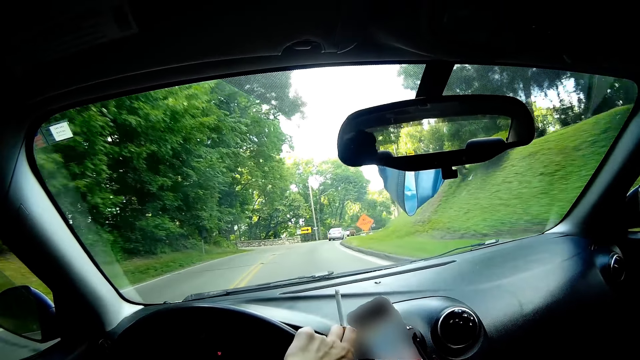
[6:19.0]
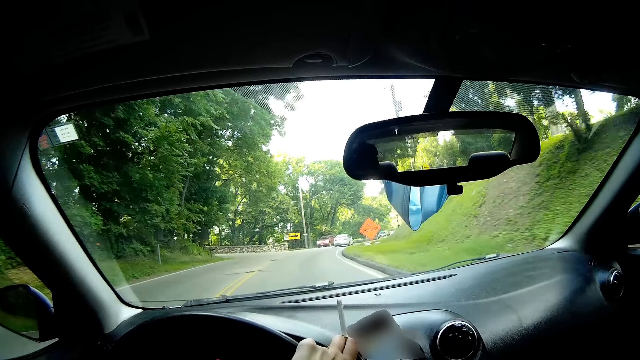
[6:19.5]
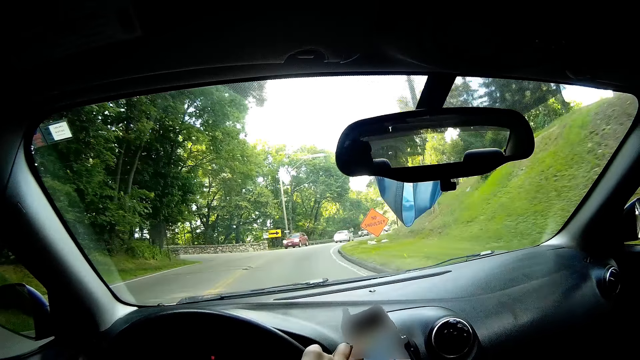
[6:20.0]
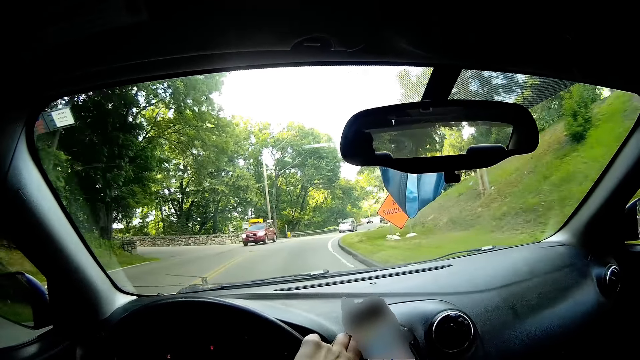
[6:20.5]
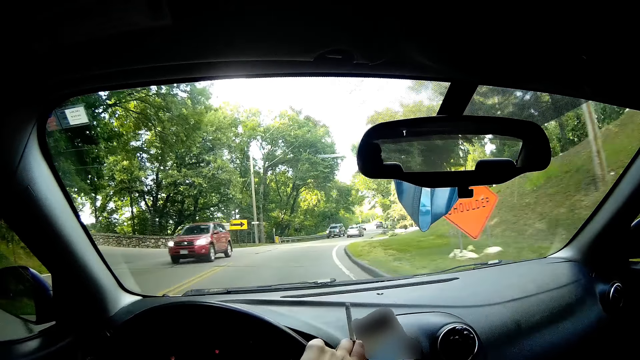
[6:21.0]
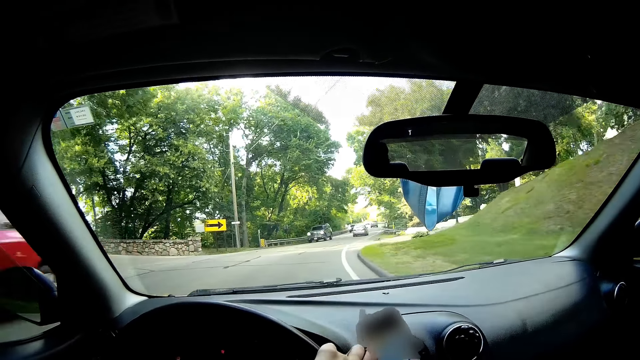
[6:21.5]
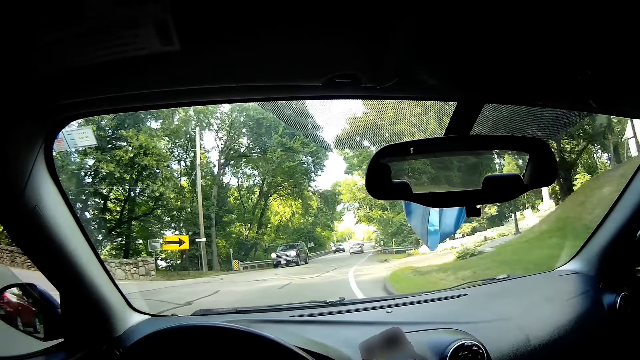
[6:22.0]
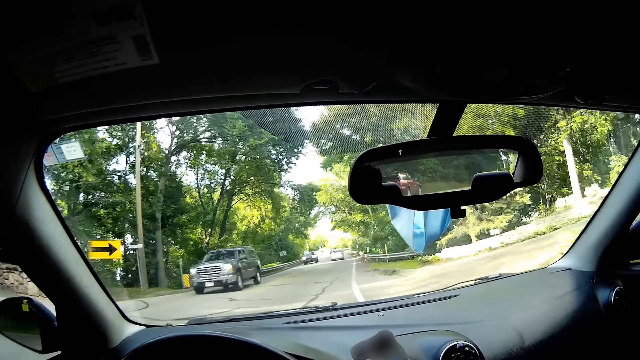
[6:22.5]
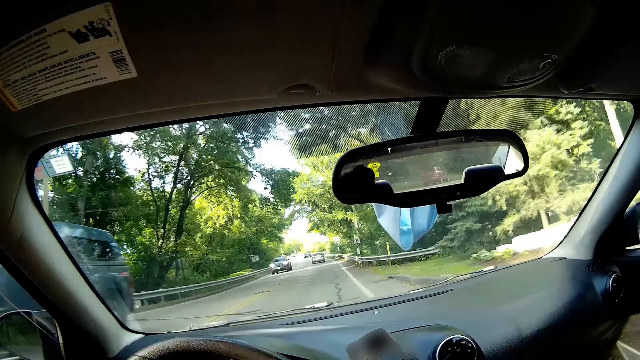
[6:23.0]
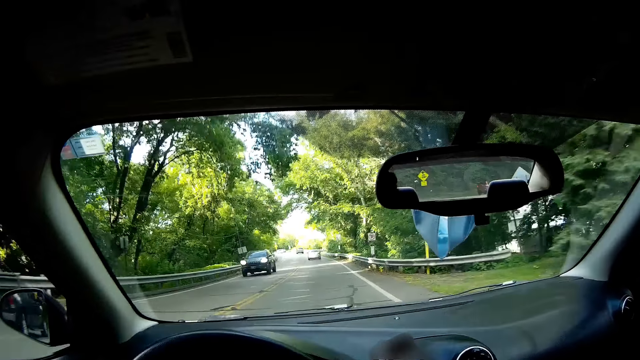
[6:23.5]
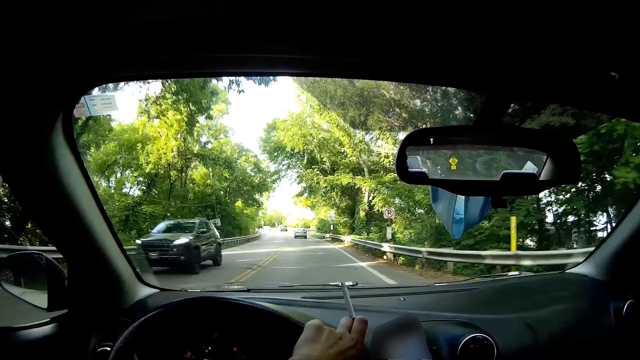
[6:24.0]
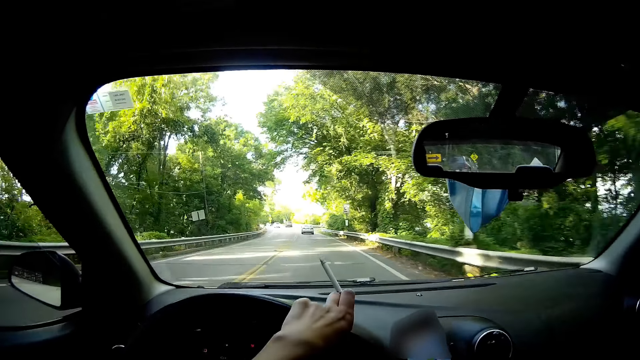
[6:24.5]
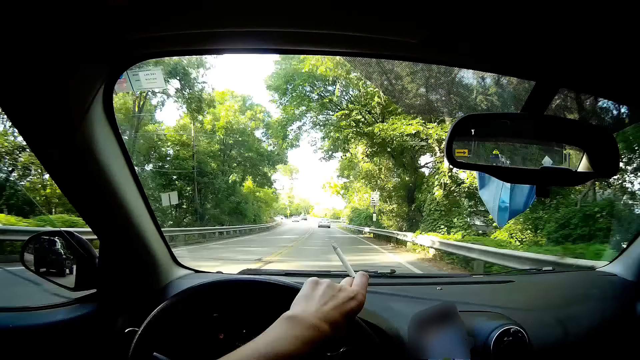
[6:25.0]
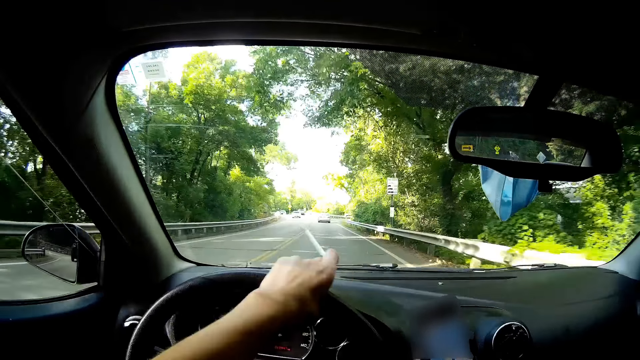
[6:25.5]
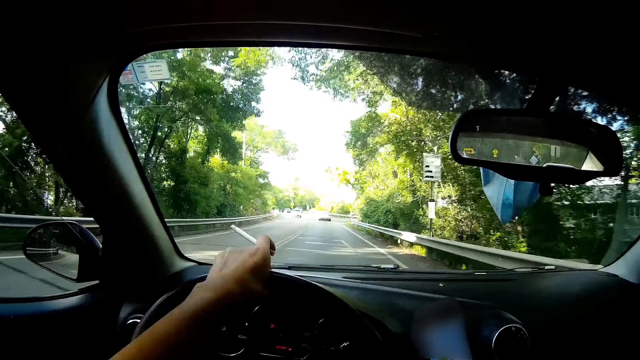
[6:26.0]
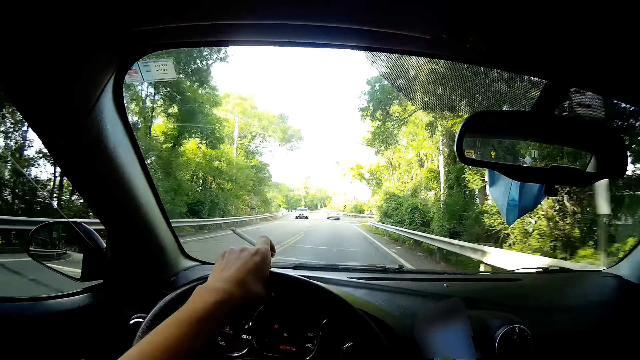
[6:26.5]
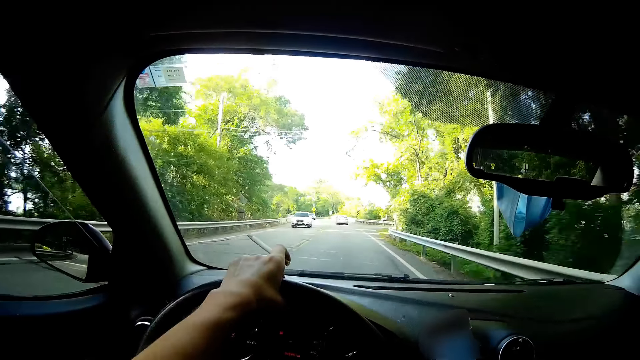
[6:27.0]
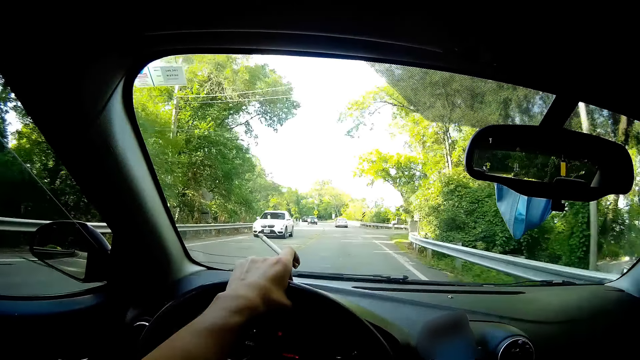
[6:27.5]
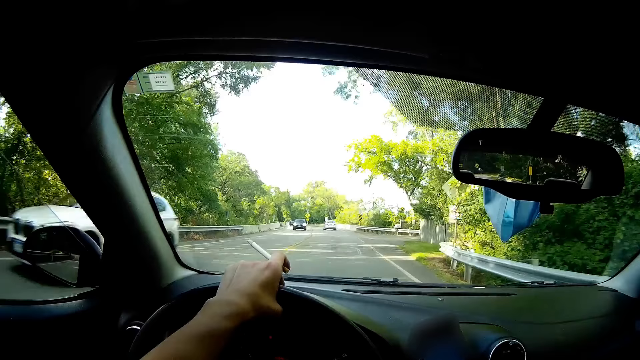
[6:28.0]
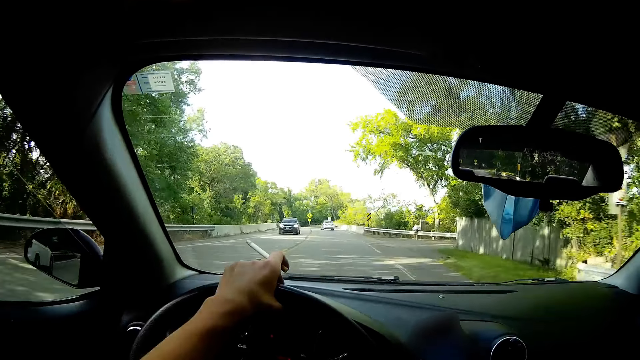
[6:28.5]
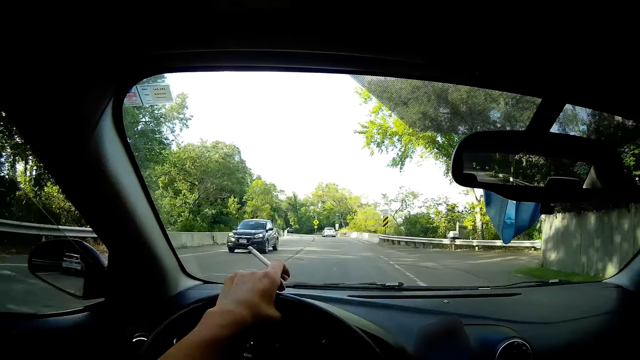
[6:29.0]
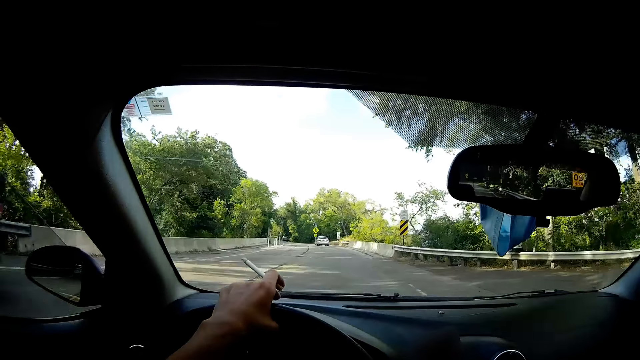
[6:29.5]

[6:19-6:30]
A red car drives past the camera wearer. A blue car drives past them. A blue minivan drives past them. A white car drives past them. A blue car drives past them.

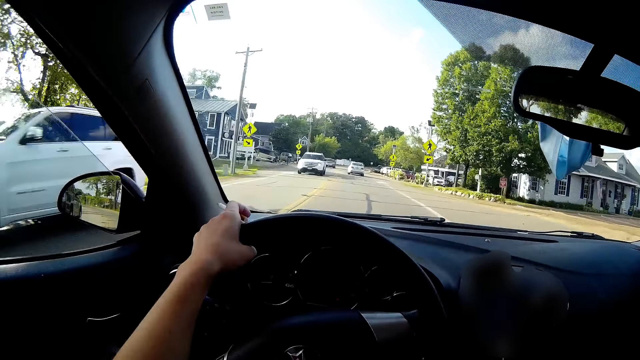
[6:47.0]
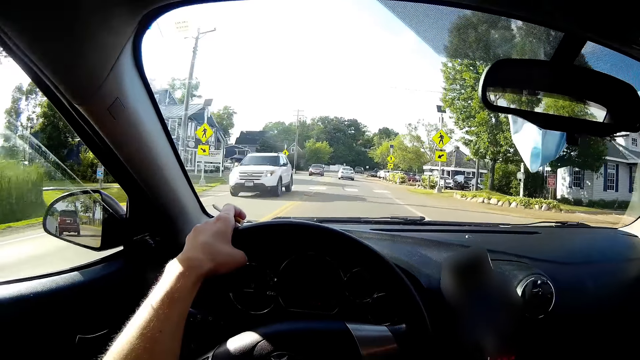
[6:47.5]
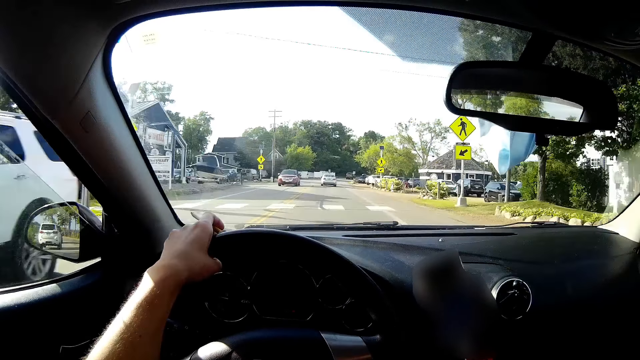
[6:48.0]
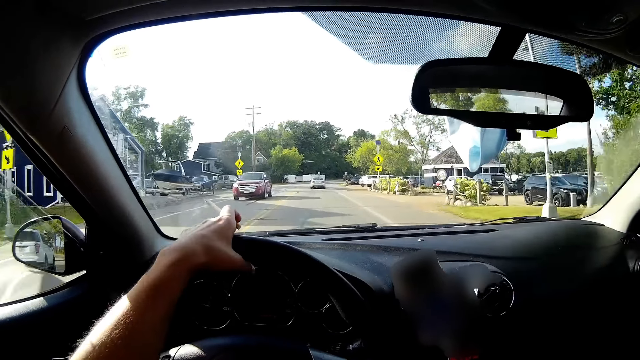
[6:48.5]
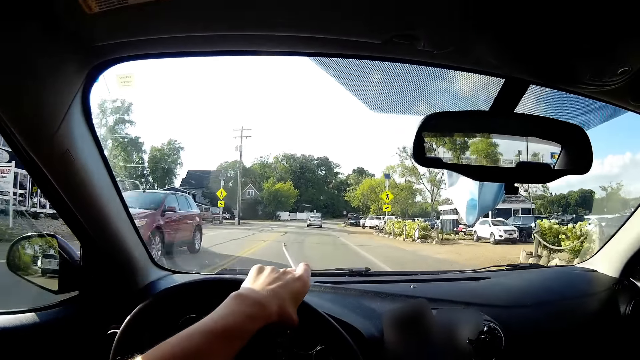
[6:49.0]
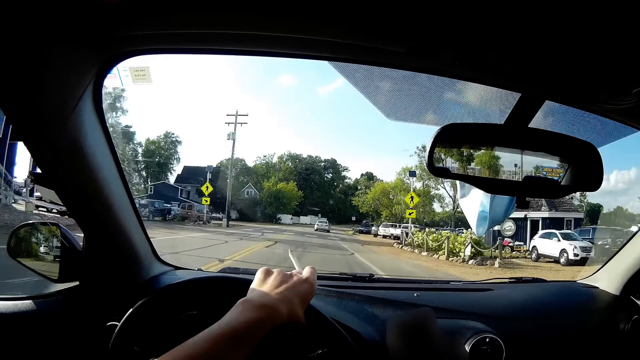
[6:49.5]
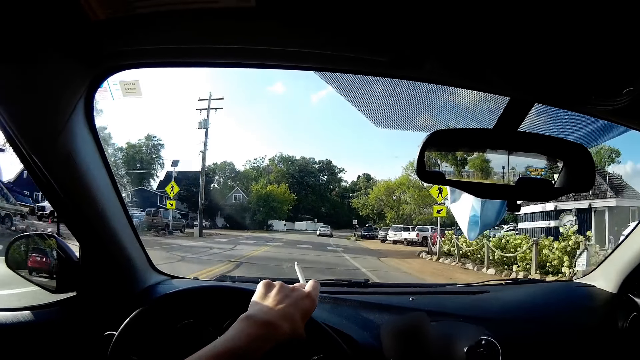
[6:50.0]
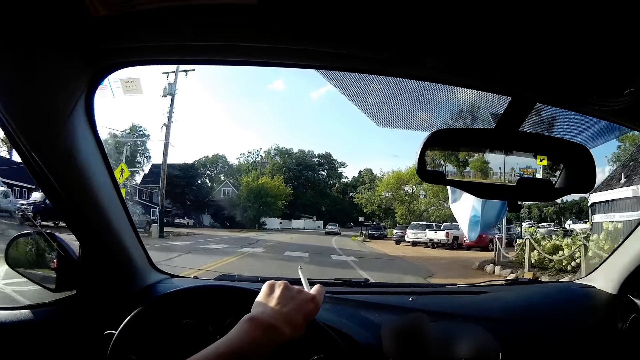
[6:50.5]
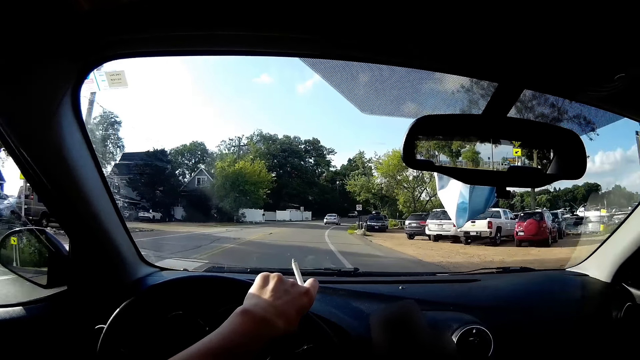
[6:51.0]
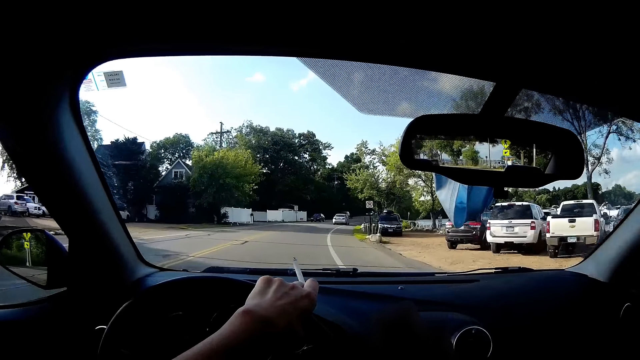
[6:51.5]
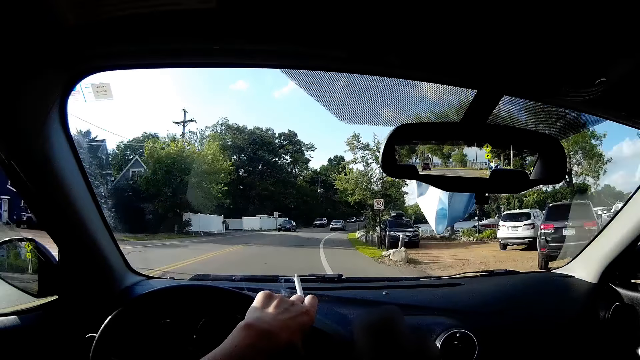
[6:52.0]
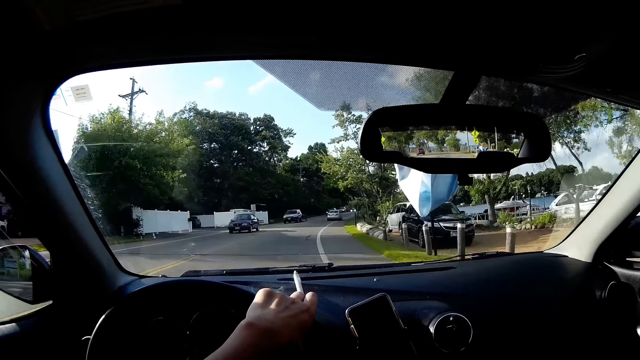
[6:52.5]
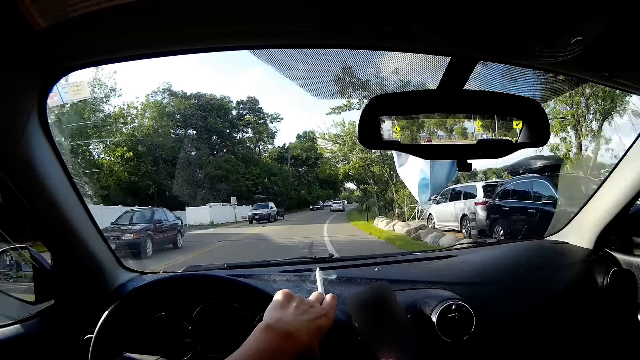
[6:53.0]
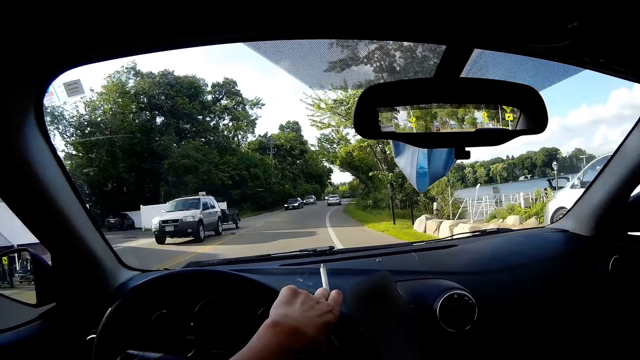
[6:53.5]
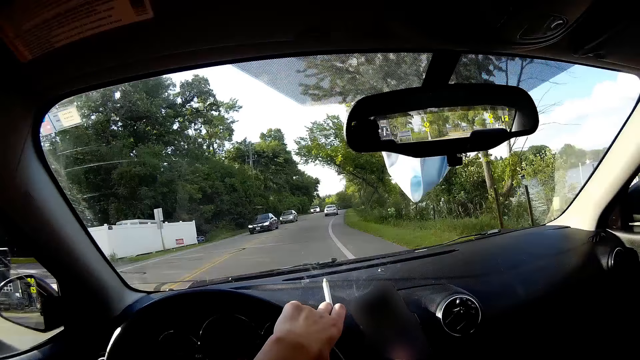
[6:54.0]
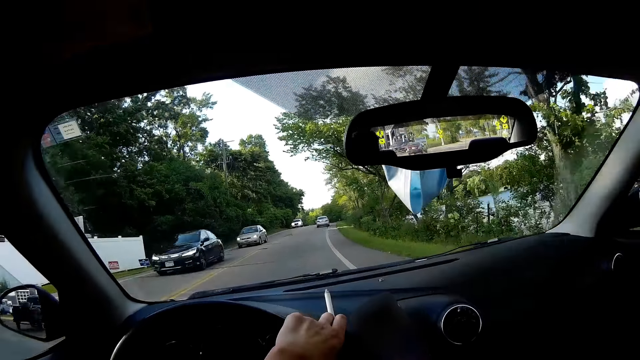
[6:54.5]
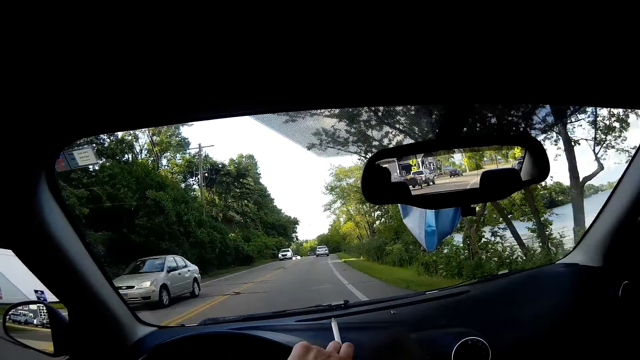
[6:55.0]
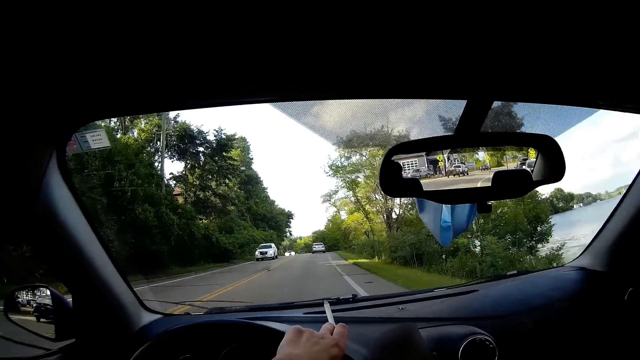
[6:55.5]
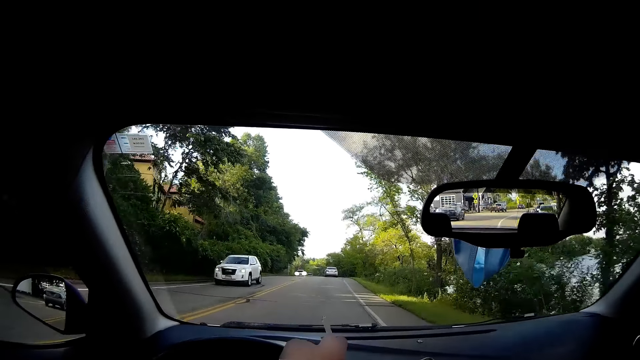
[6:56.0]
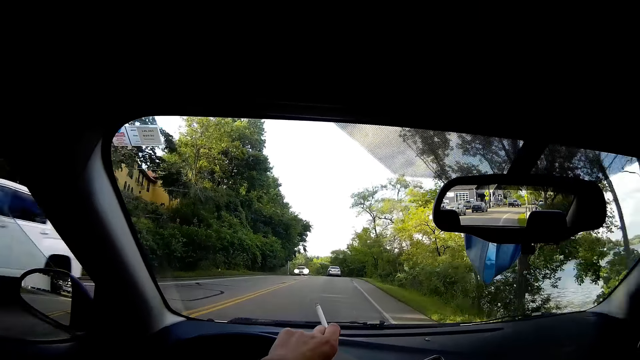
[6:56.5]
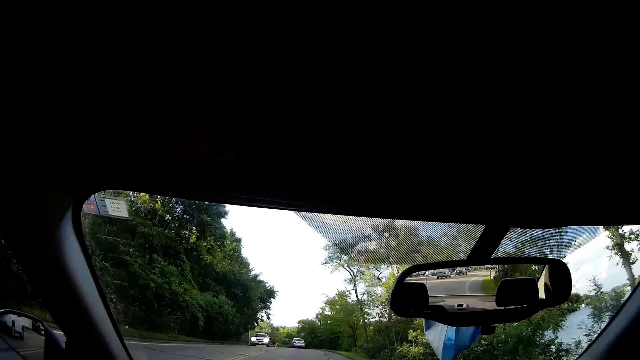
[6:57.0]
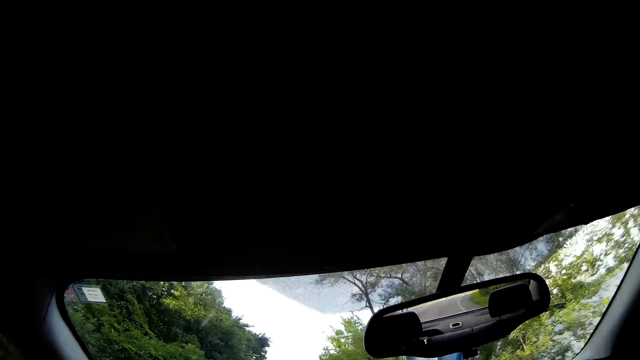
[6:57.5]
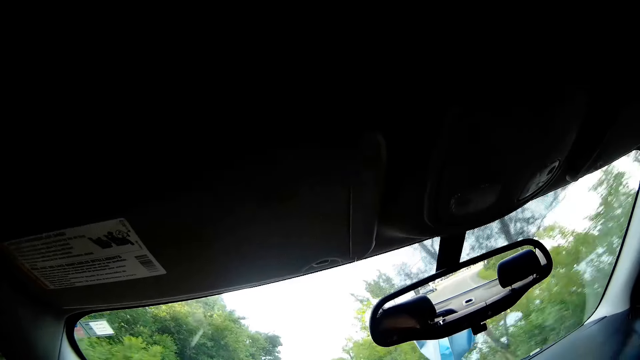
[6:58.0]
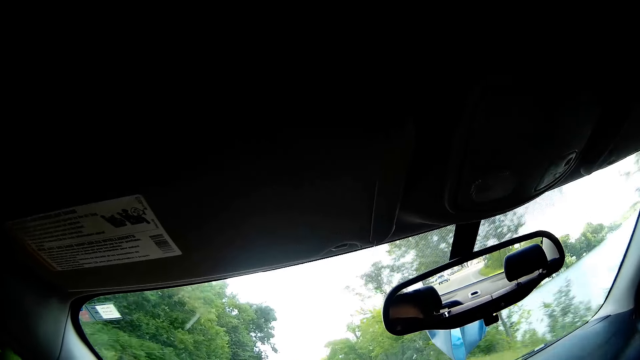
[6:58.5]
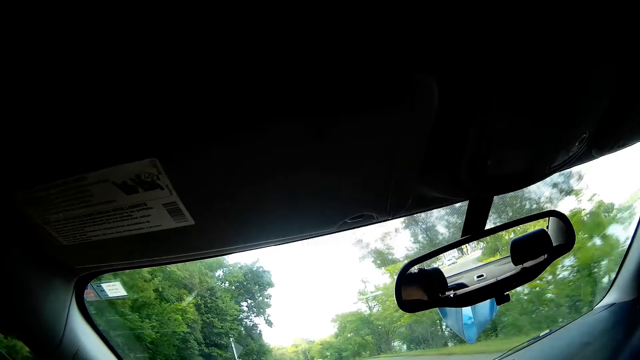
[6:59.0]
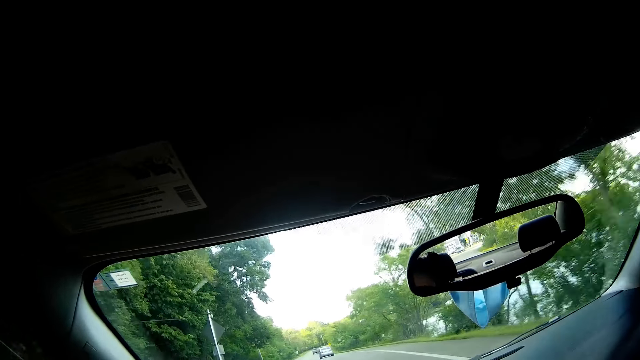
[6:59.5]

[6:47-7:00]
A white car drives past the camera wearer. A white car drives past them again. A red car drives past them. A black car drives past them. A red car drives past them. A black car drives past them. A silver car drives past them. A white car drives past them.
